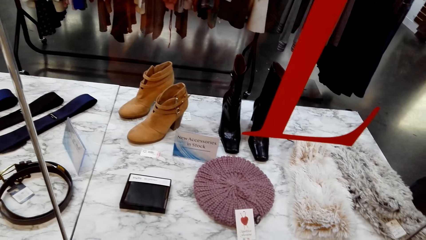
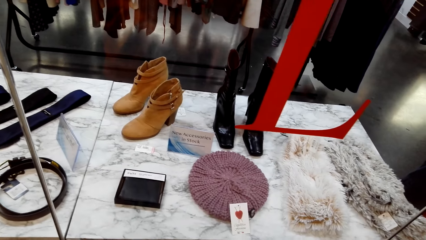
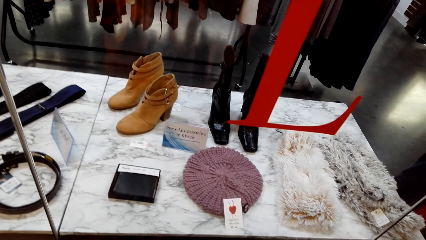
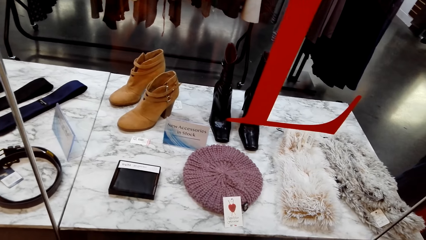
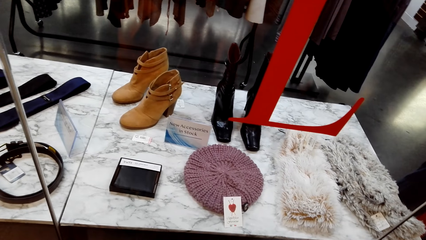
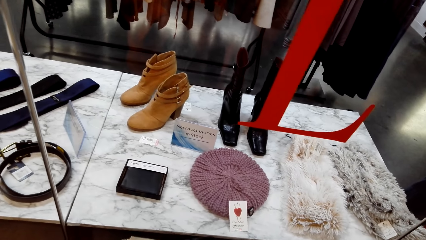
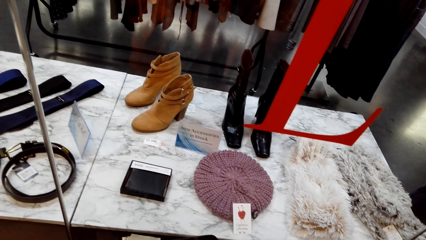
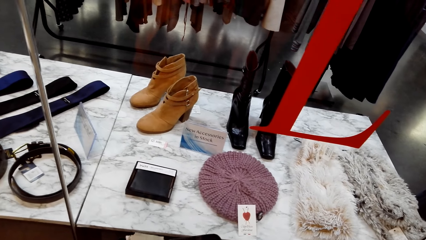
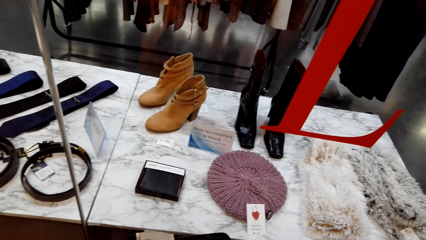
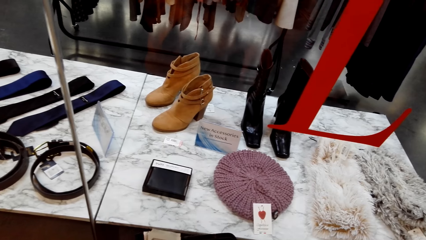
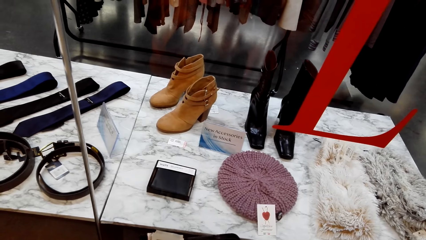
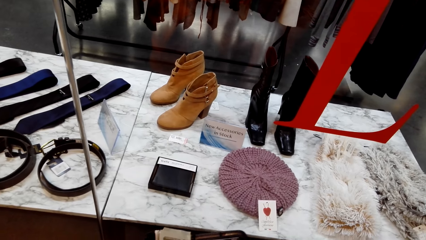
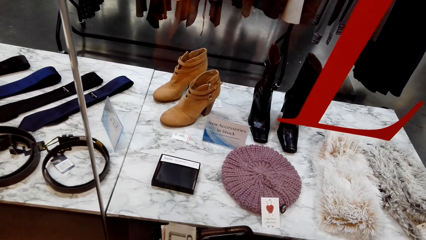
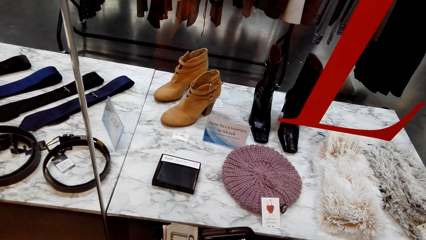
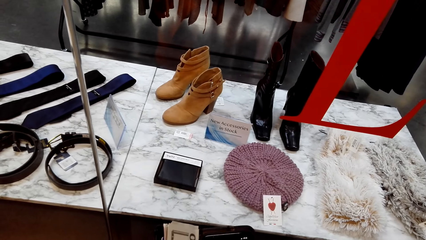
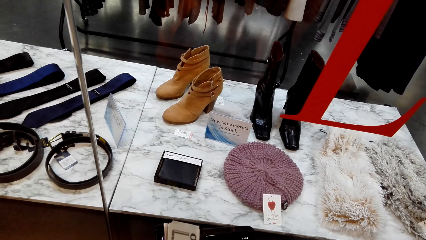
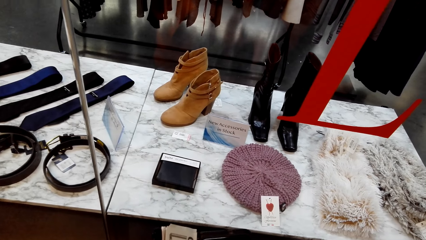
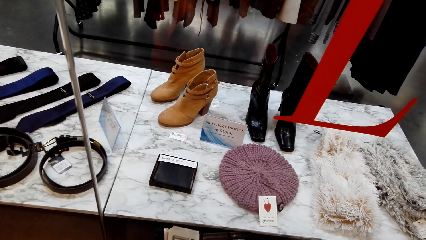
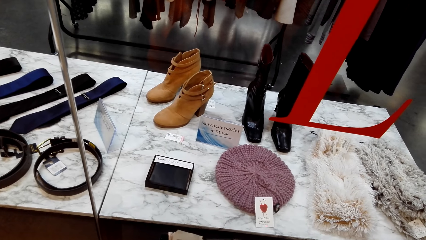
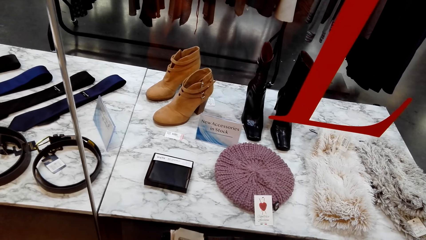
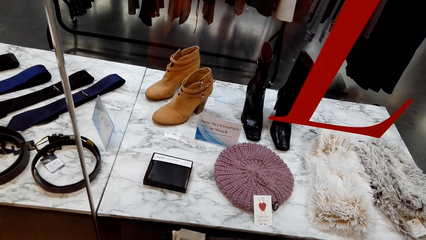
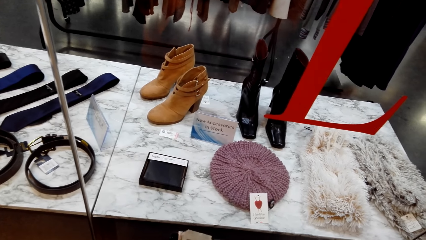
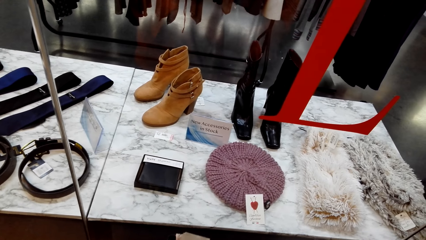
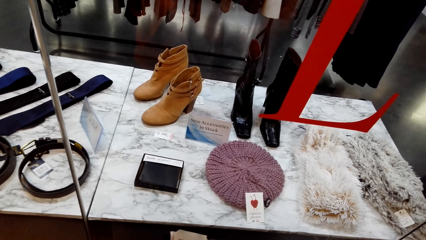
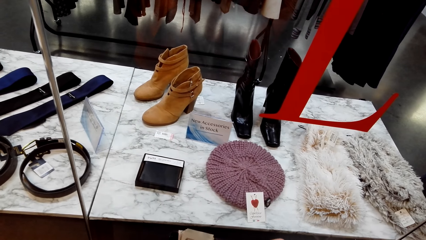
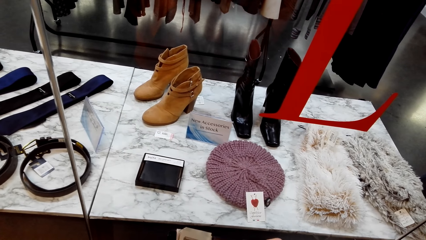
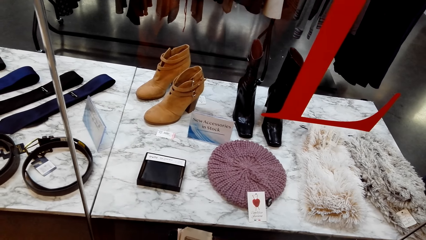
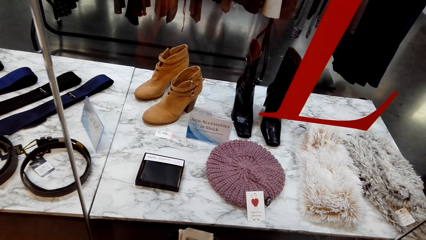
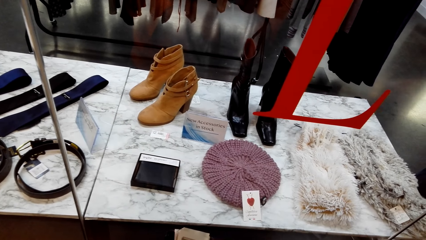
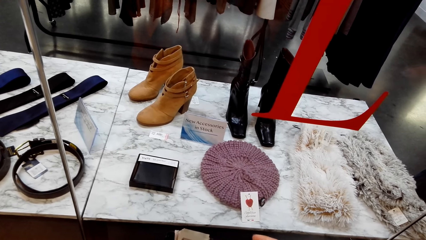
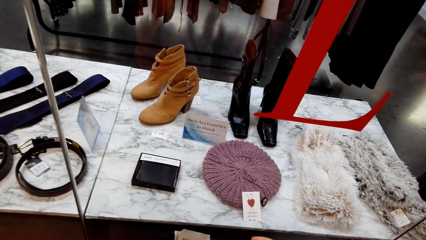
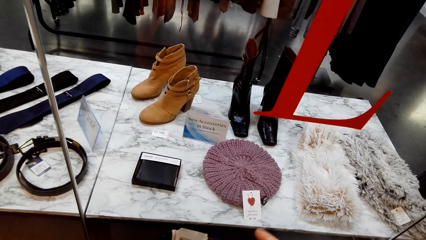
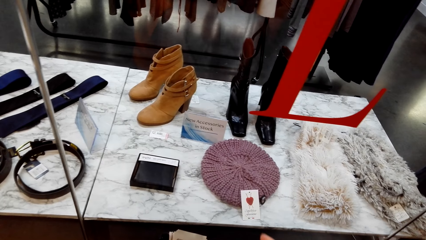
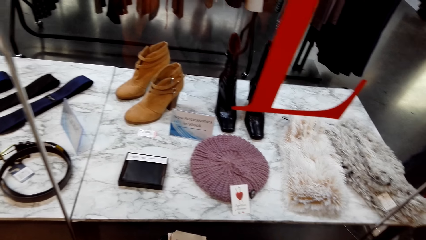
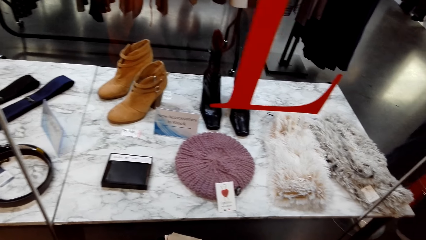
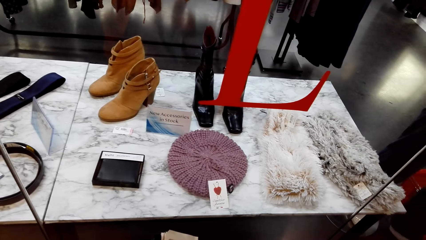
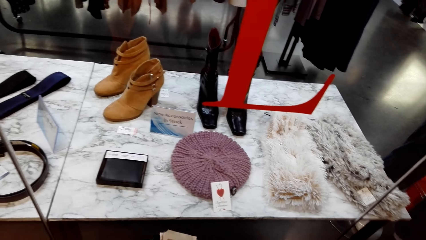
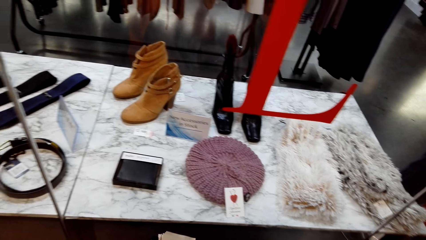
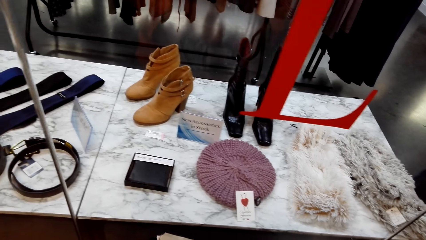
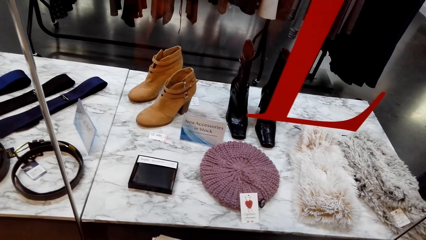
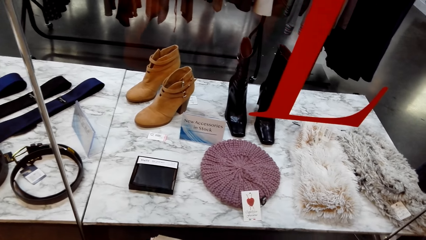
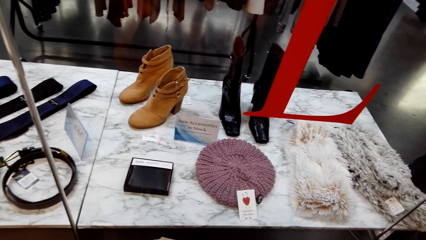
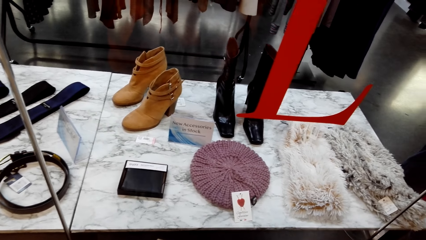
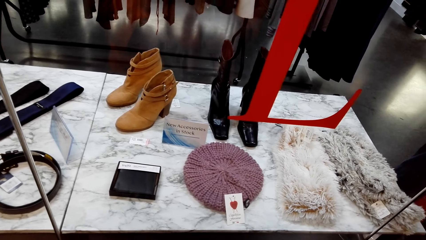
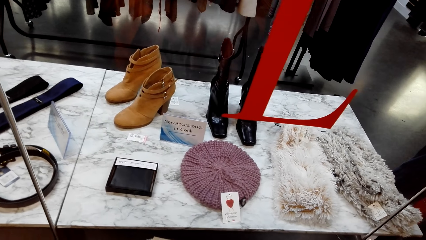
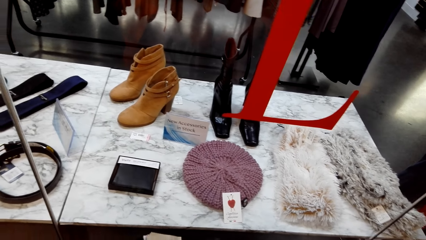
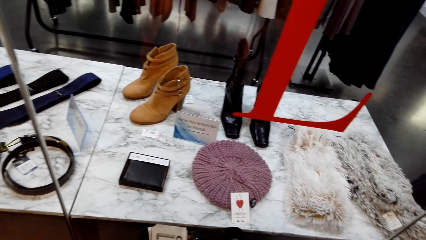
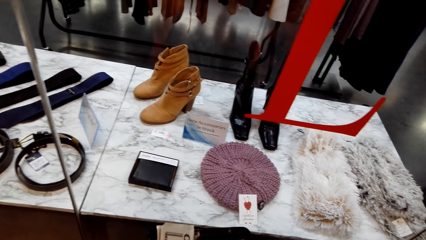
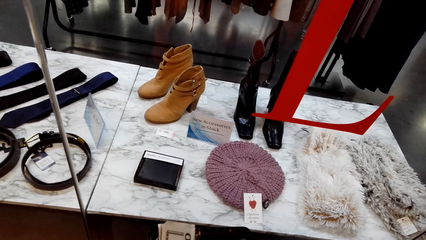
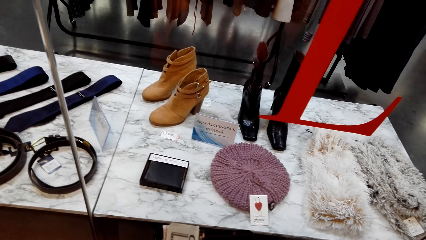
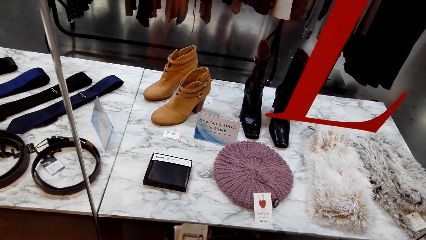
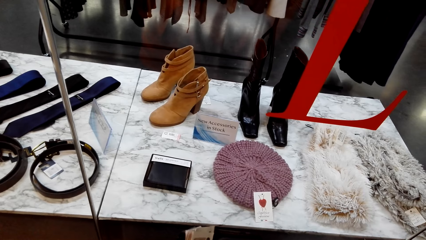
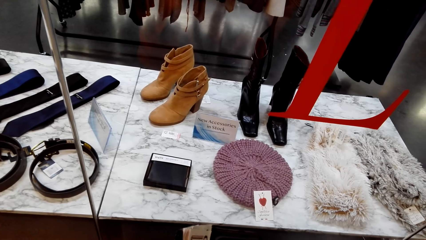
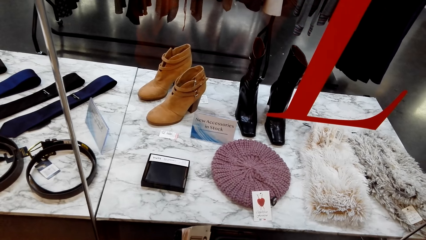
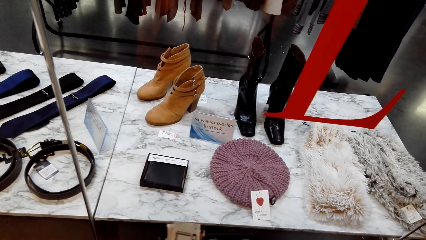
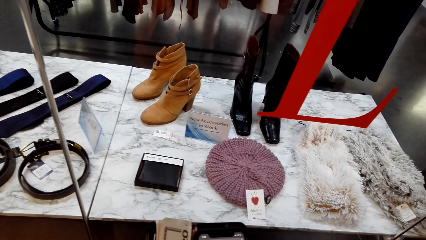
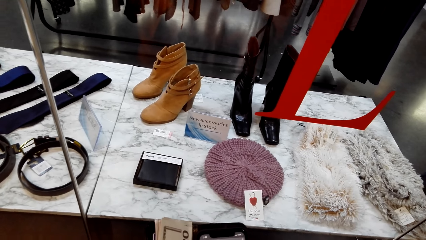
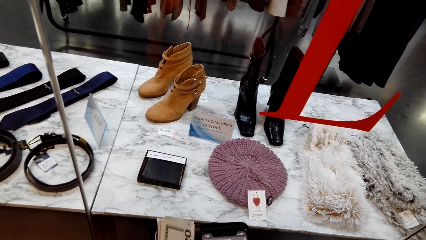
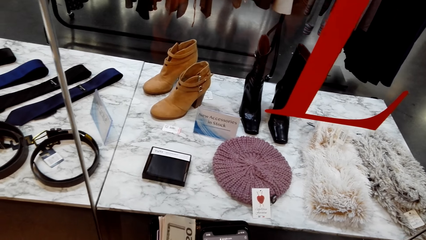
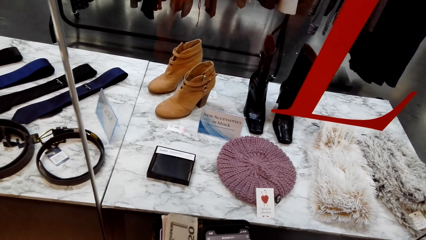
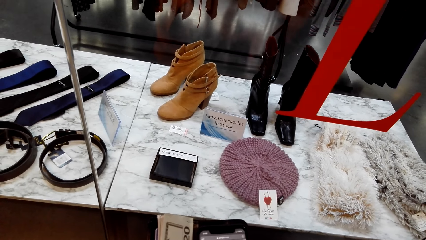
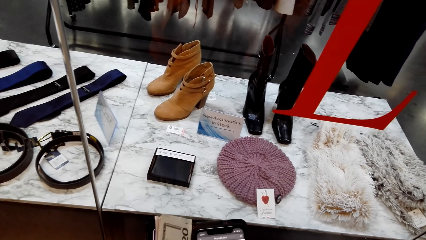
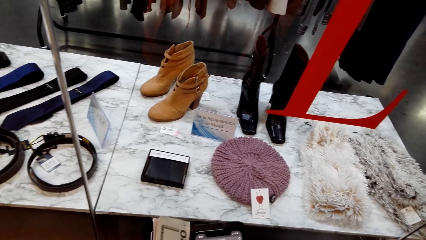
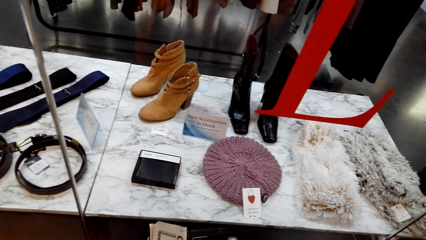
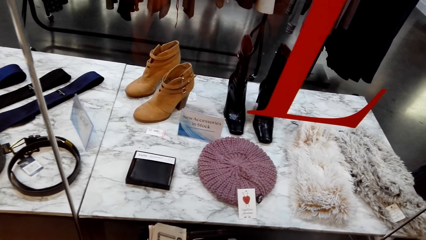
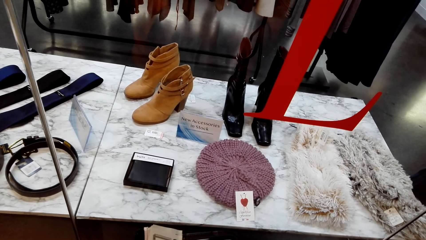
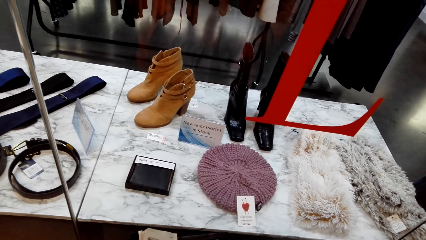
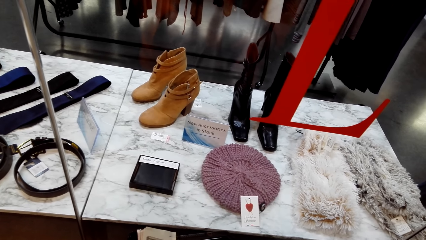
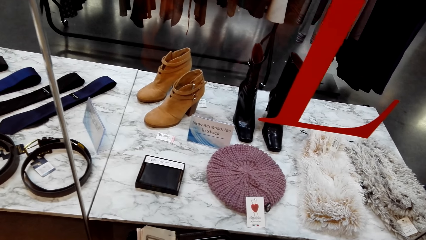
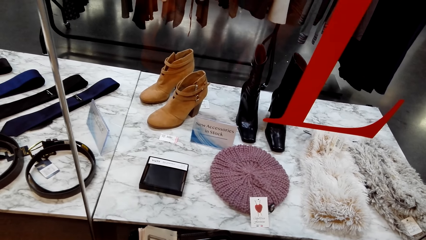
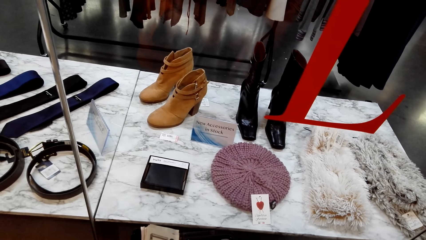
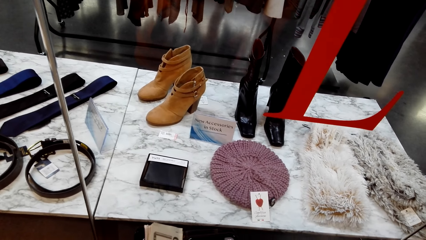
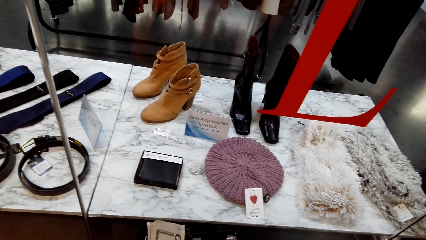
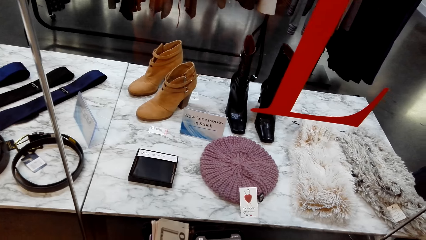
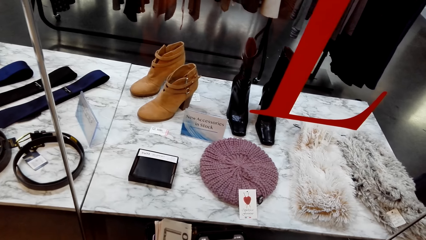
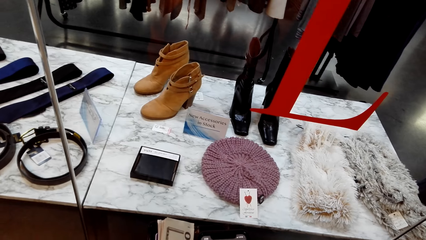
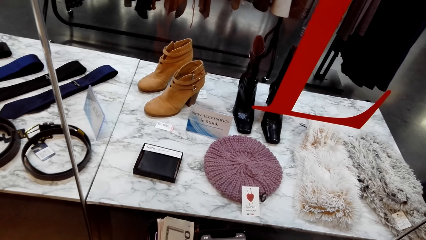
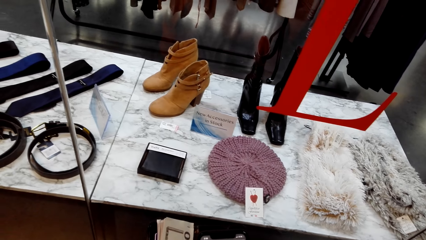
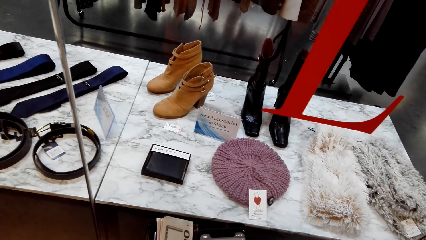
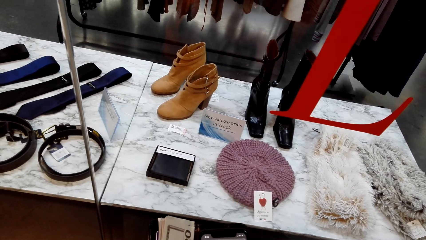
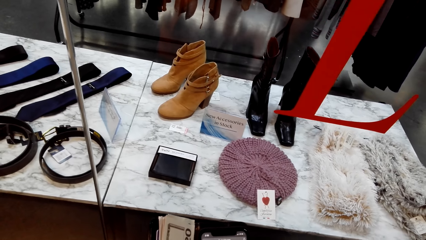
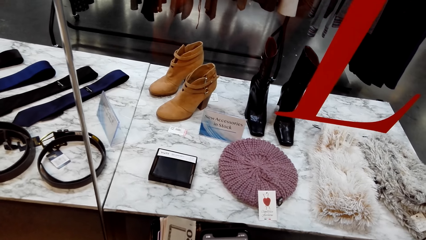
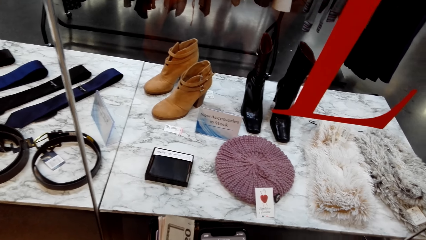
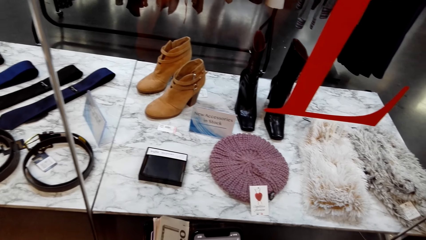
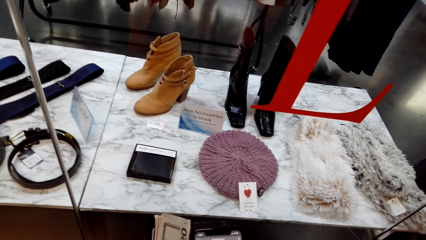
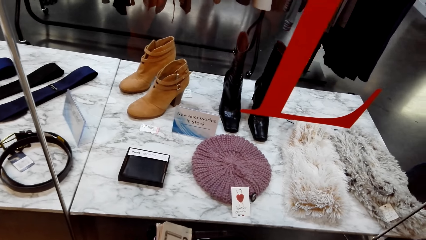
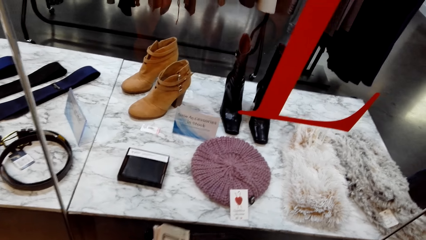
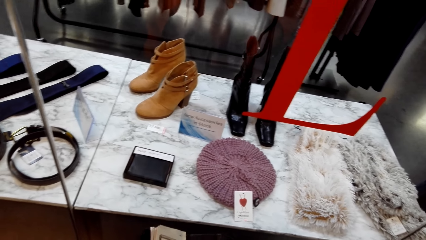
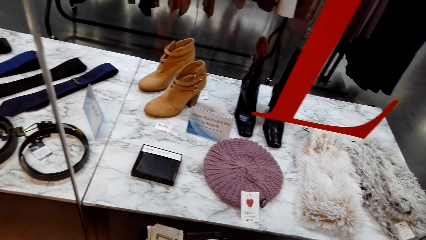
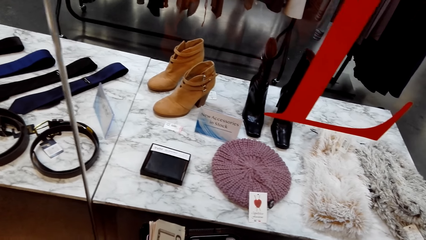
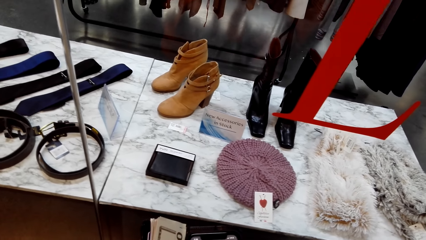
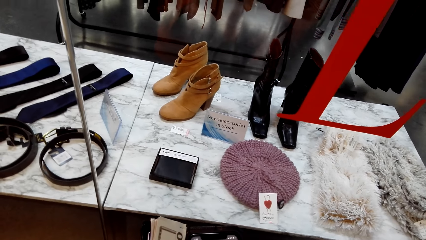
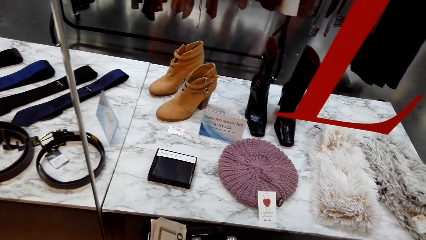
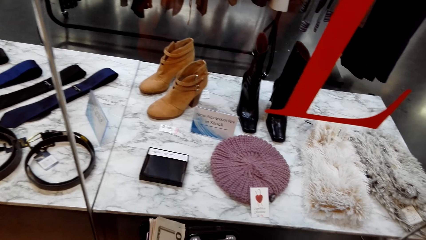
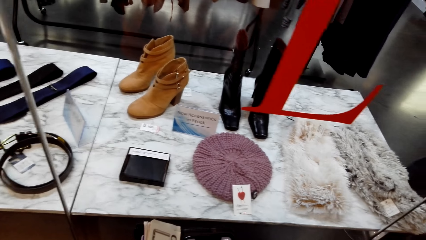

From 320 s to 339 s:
The camera wearer scrolls the phone.
